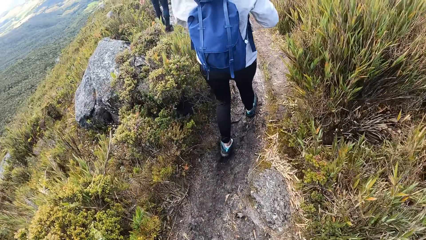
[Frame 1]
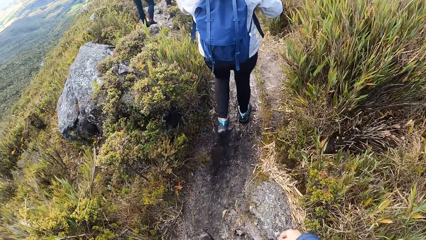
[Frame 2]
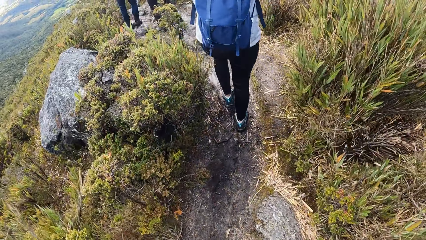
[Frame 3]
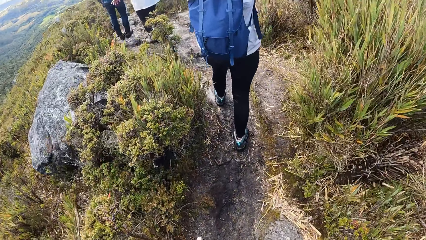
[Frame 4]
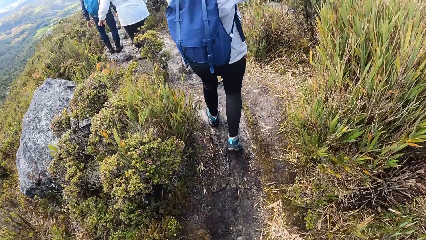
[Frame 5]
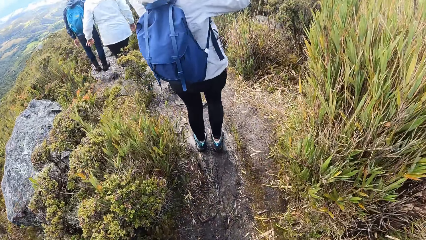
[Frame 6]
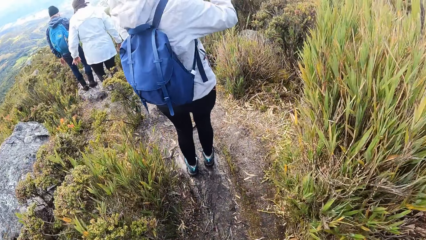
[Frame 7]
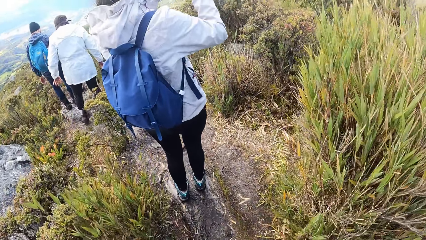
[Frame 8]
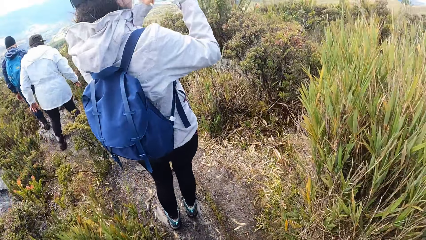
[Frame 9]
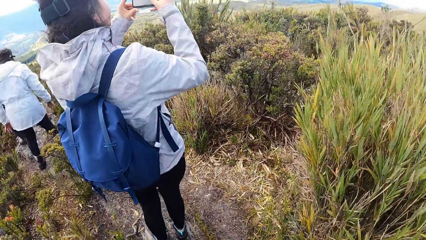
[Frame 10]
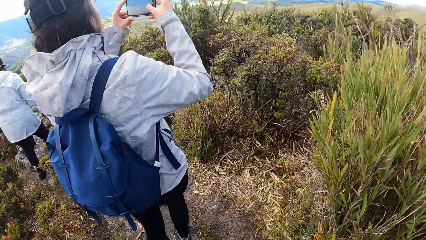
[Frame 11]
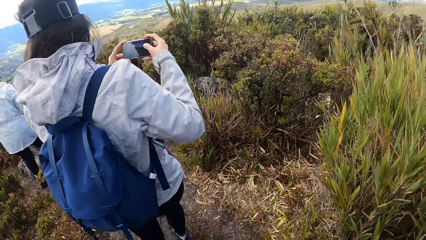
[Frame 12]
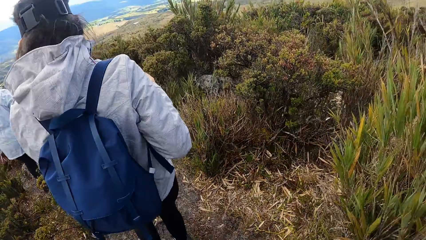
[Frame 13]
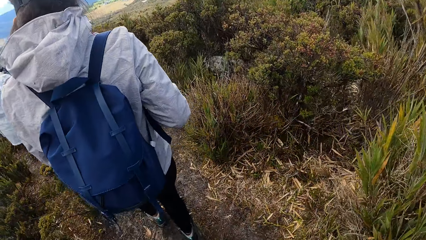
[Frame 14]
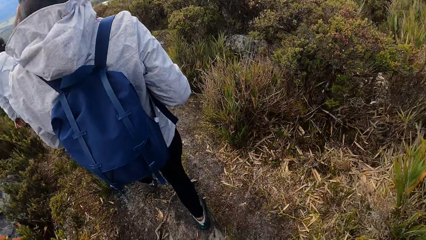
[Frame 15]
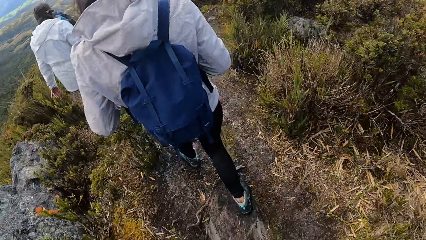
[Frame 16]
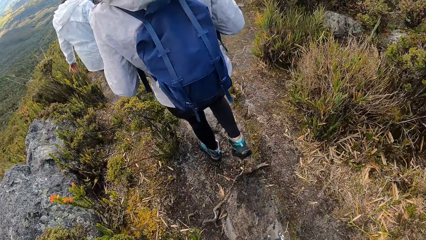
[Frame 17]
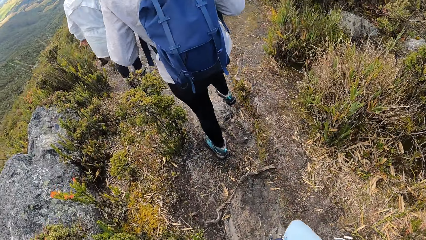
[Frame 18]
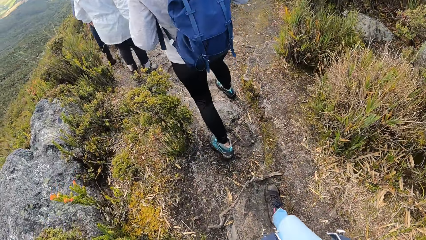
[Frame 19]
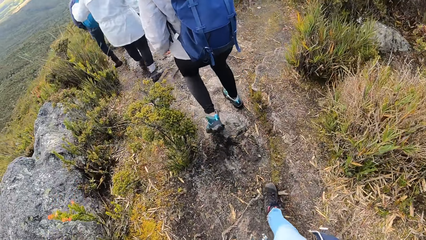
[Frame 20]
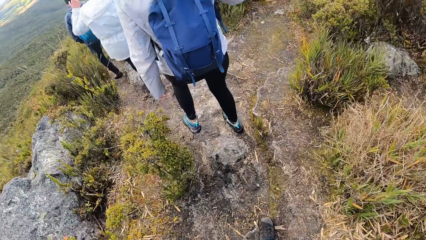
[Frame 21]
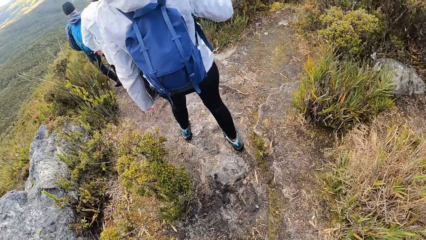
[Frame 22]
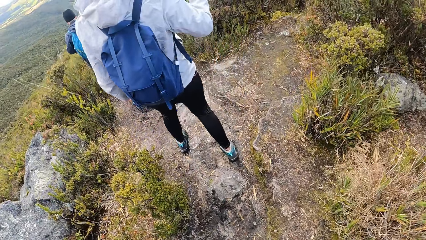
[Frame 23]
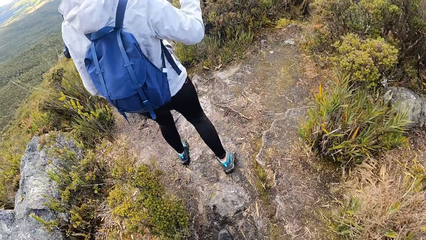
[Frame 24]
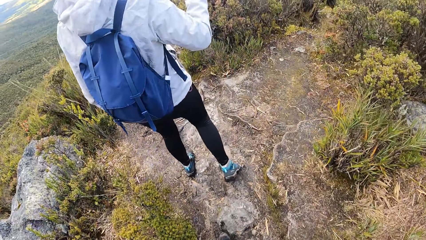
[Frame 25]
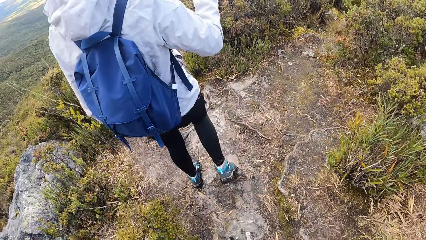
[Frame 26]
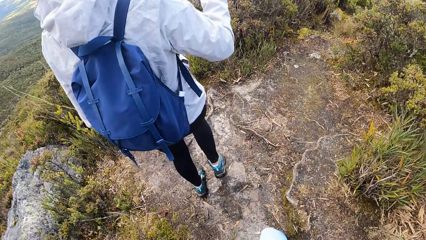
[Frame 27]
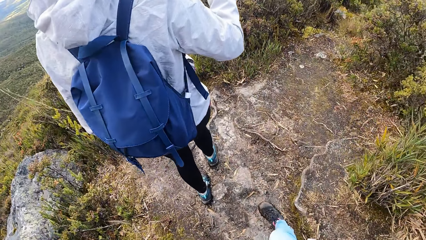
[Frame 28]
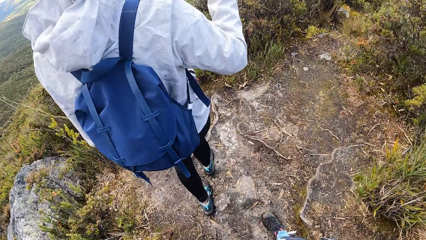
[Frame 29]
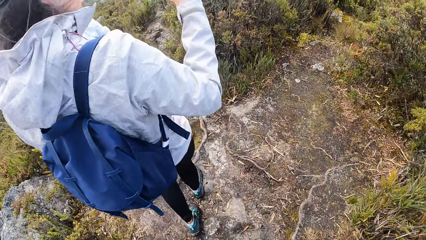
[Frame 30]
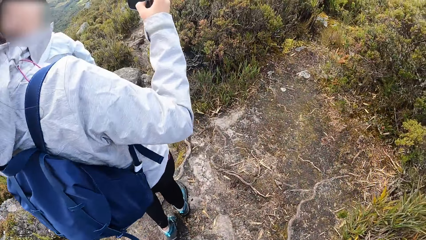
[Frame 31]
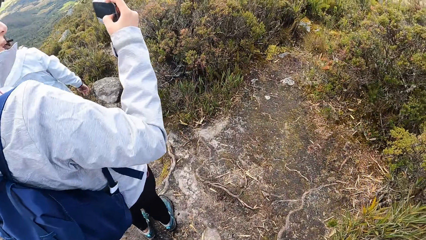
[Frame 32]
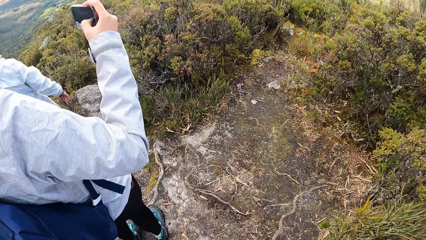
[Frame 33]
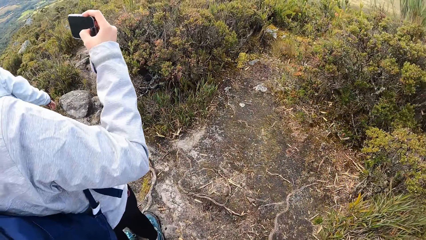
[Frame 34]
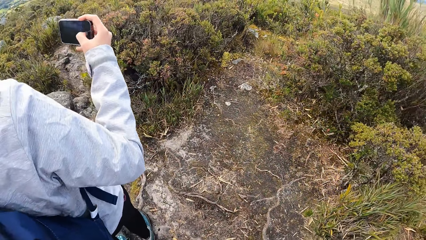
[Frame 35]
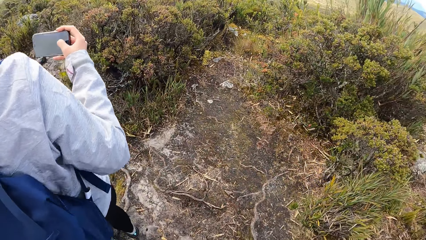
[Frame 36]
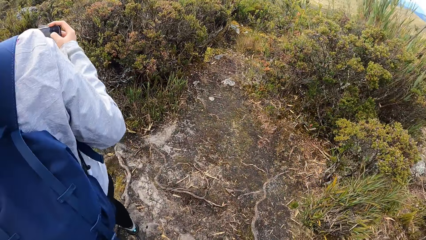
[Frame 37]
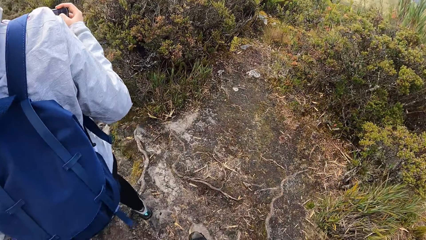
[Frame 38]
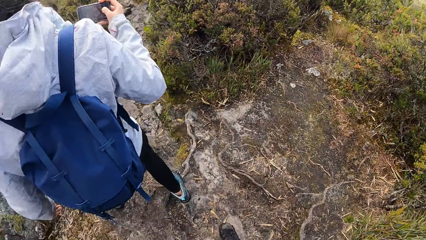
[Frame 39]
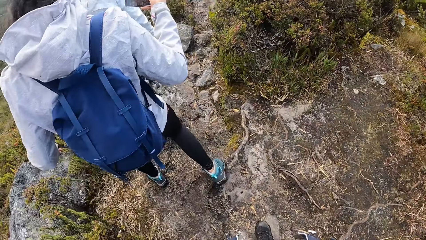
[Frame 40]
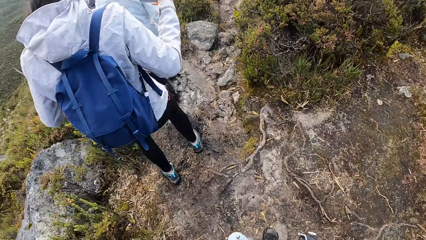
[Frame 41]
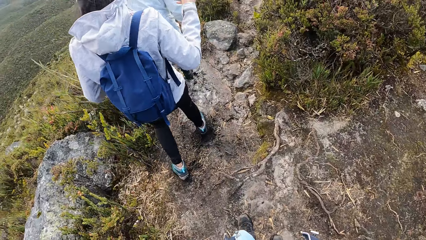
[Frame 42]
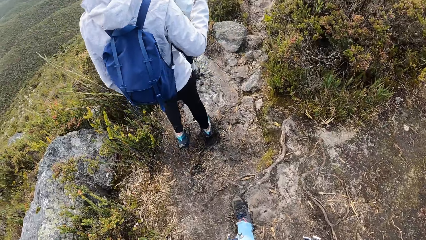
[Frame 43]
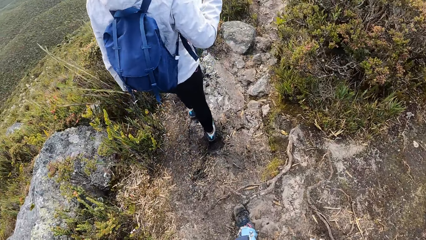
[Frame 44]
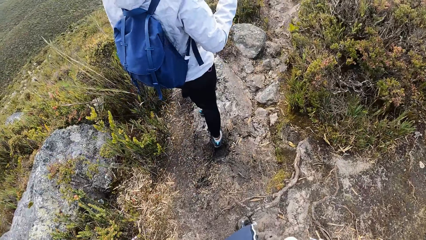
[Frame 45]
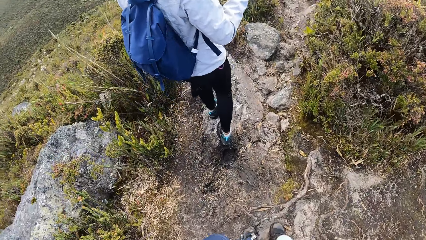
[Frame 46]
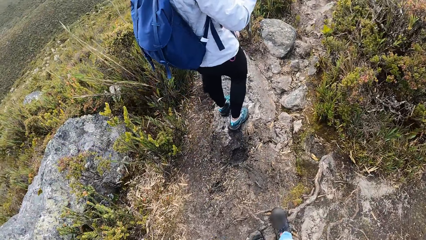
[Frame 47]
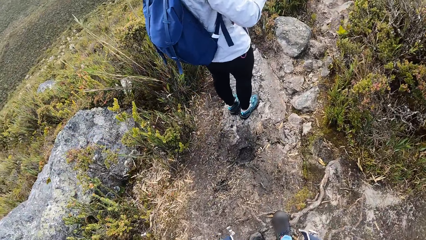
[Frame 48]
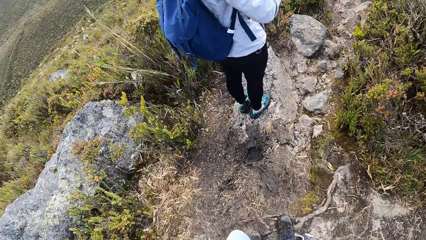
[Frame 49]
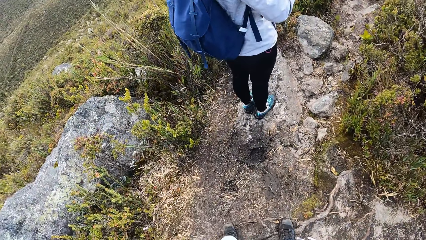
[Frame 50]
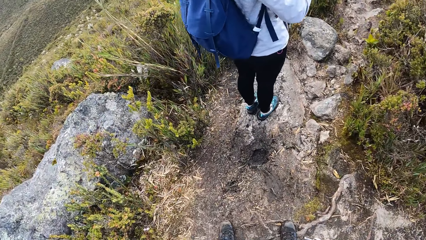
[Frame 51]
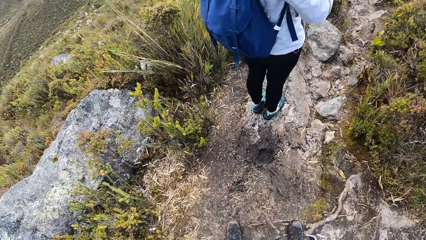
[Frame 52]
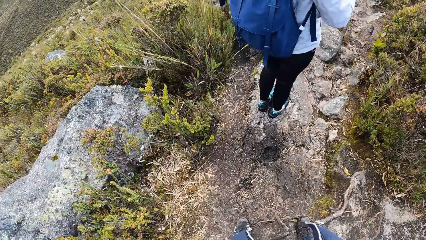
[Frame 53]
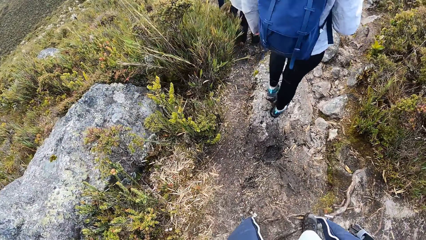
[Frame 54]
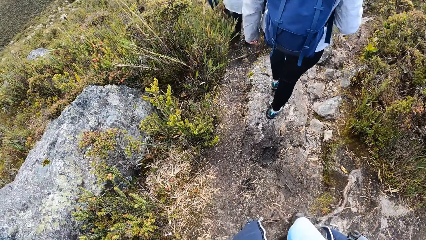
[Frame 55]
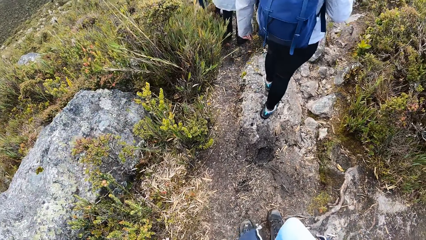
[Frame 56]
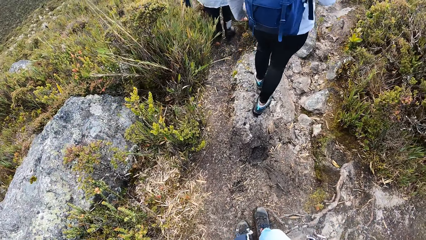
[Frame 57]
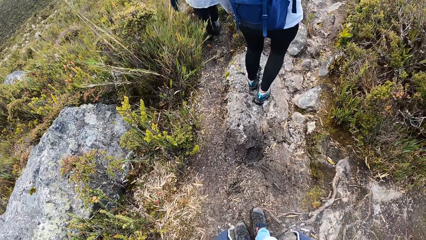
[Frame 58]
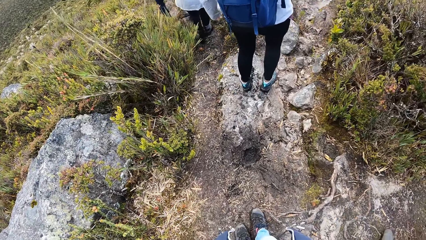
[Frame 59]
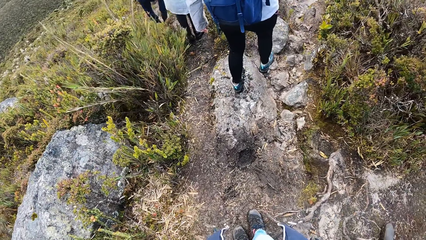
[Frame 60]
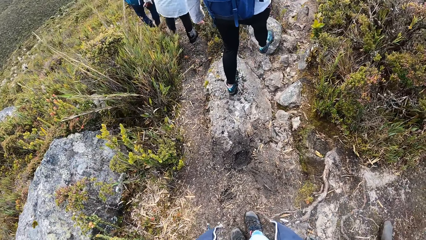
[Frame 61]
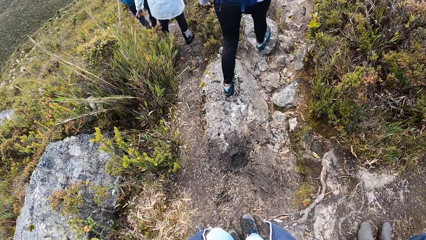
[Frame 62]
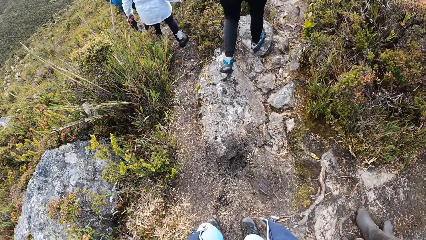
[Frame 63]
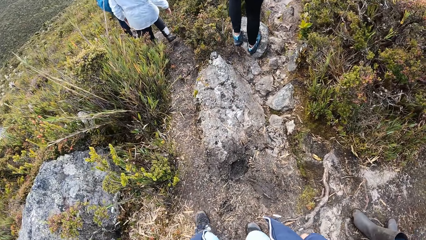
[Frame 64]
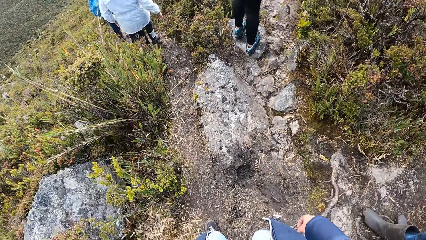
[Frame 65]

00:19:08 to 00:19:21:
A man stands in the field. The man takes a photo of the field with his phone. The camera wearer stands in the field. The man walks around the field. The camera wearer walks around the field. The man takes a photo of the field with his phone and stands in the field. The man walks around the field. The camera wearer walks around the field. The man stands on the stone and walks on the rocks.

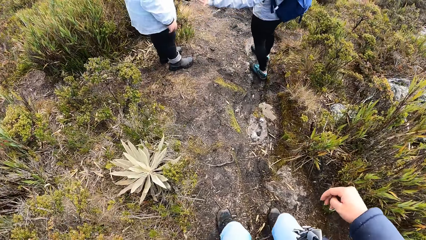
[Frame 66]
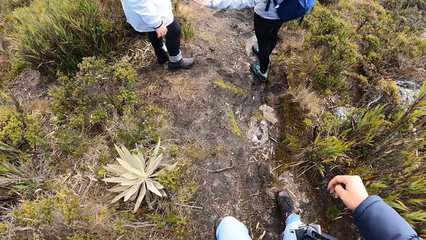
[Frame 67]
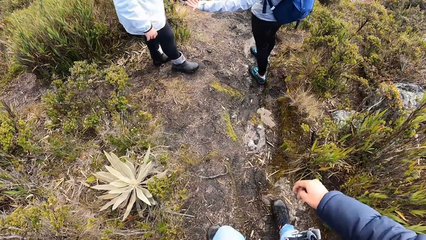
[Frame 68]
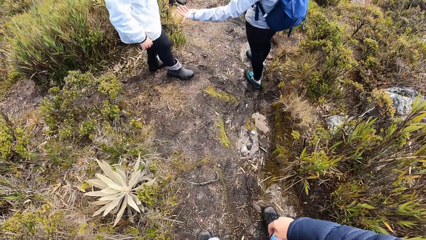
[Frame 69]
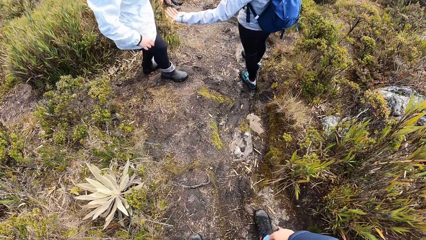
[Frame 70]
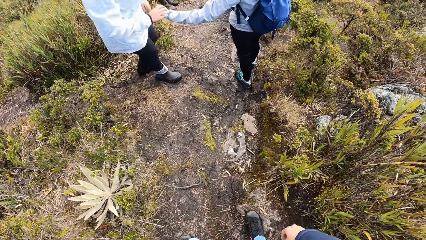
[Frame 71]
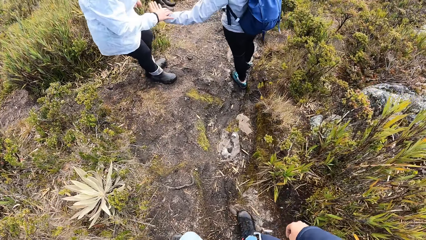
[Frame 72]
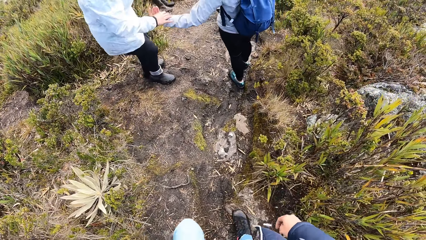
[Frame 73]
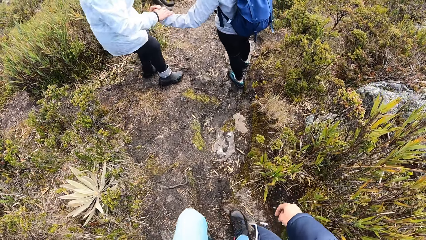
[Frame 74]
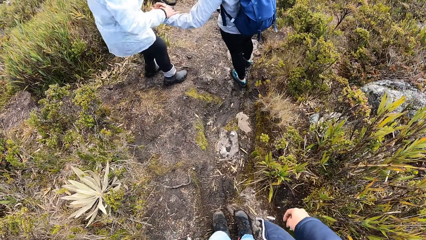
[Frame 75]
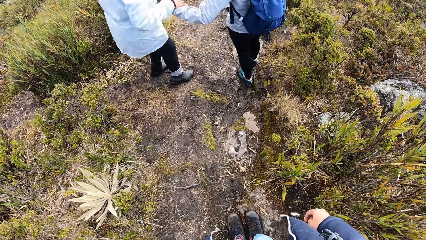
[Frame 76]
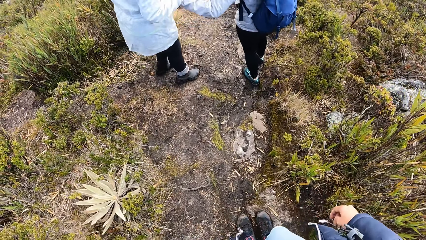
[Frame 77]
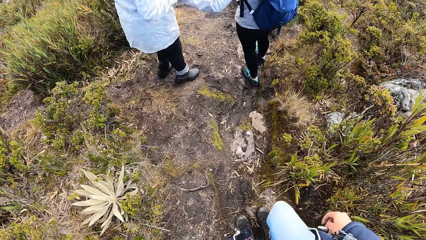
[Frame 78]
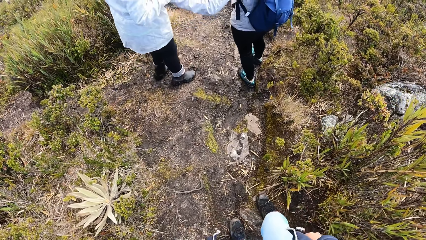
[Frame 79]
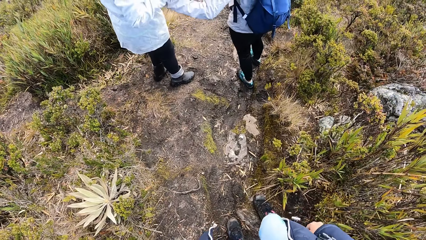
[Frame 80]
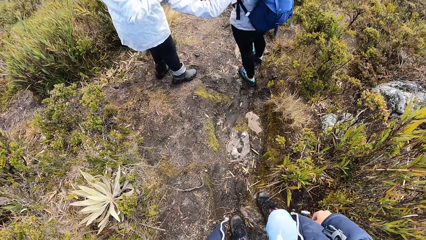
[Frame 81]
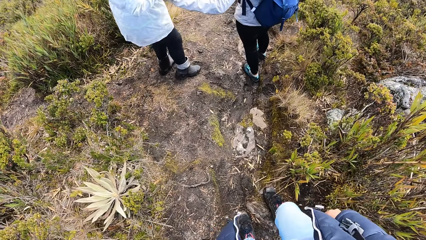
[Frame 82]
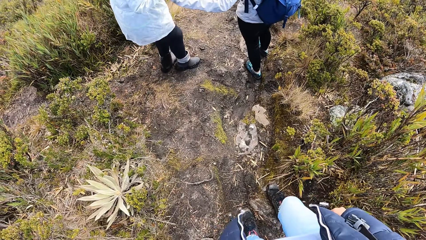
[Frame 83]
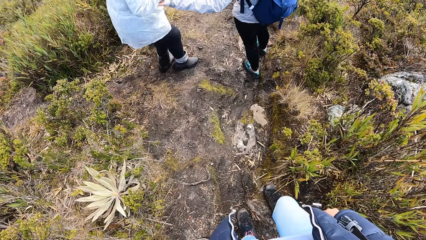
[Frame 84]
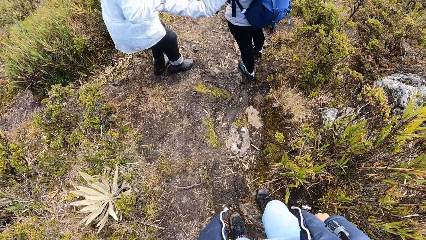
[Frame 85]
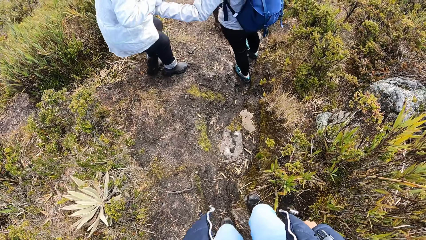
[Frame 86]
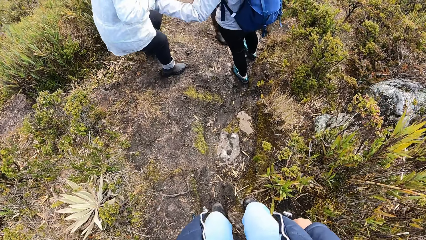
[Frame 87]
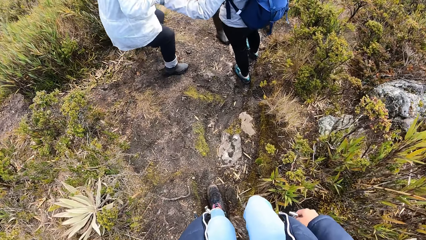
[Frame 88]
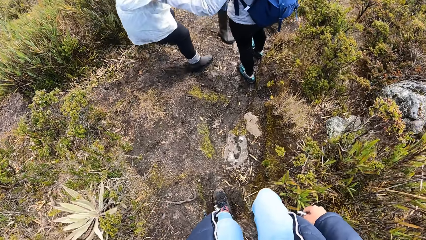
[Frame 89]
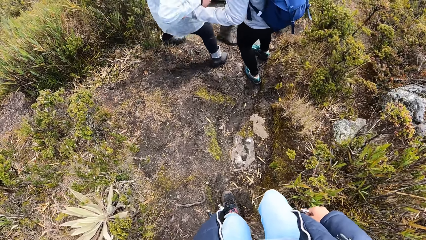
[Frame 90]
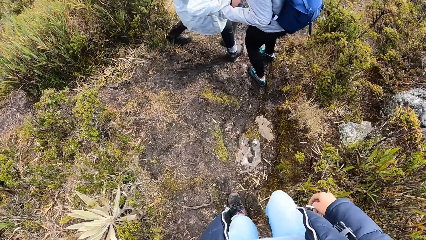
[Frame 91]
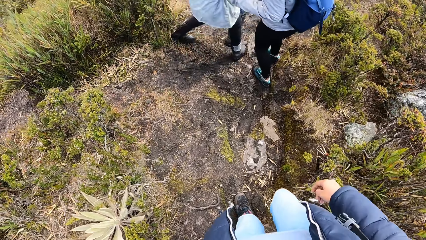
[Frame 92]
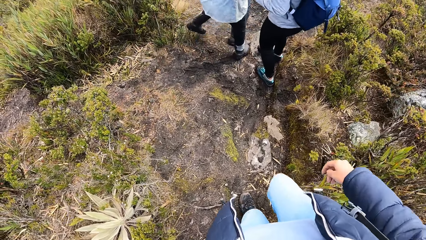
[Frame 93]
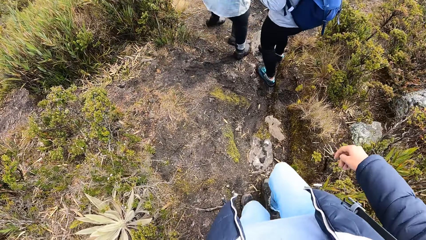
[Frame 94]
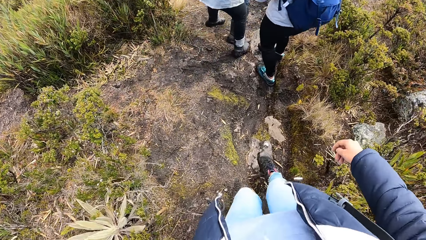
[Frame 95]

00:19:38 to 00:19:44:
The camera wearer looks at a person.
